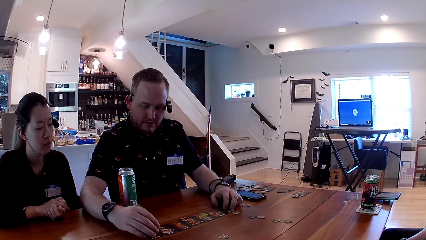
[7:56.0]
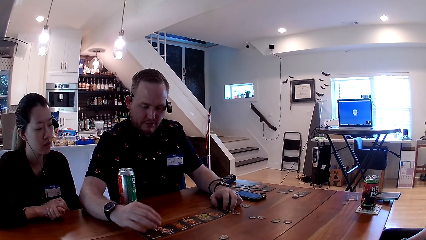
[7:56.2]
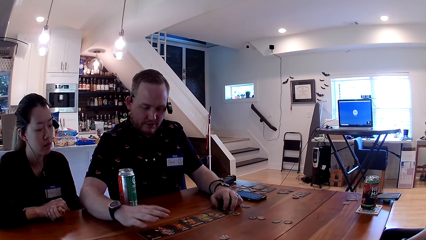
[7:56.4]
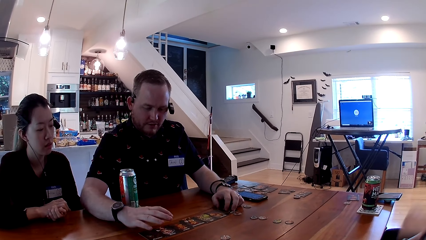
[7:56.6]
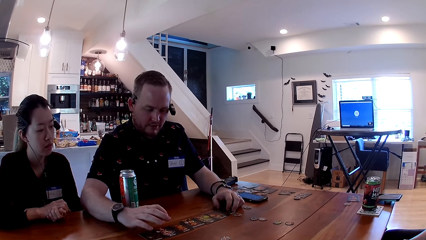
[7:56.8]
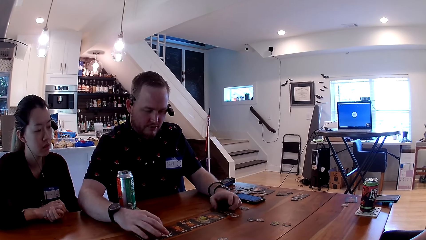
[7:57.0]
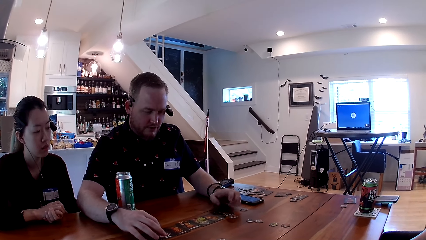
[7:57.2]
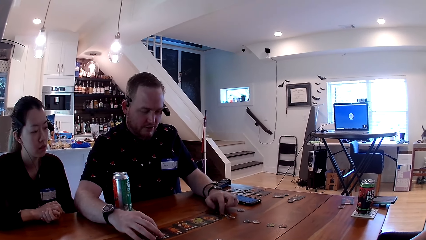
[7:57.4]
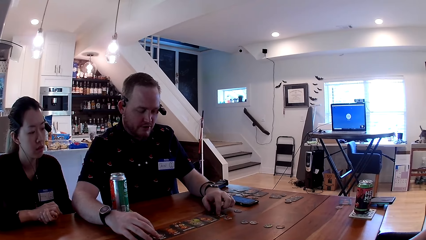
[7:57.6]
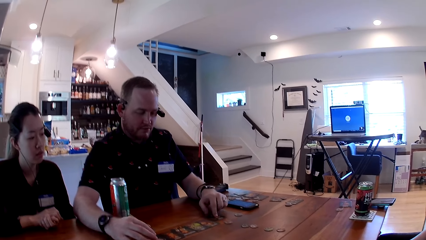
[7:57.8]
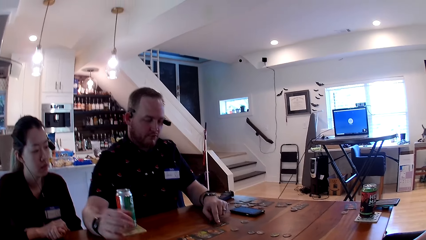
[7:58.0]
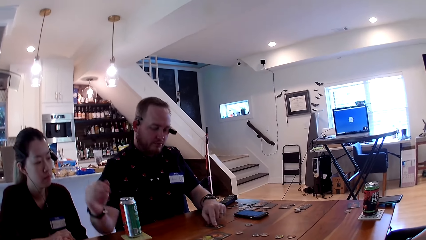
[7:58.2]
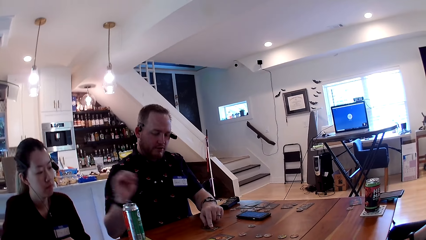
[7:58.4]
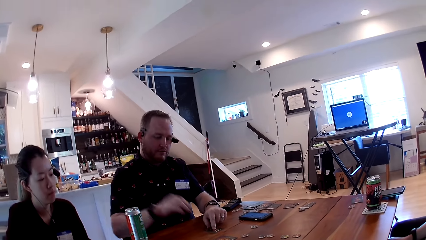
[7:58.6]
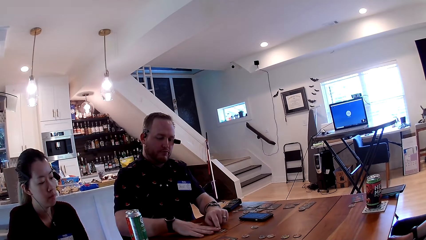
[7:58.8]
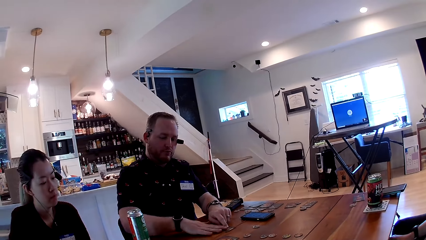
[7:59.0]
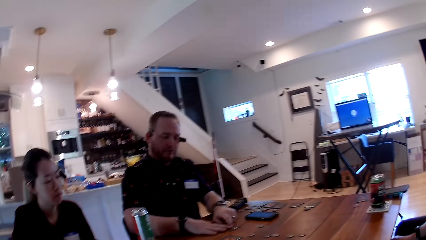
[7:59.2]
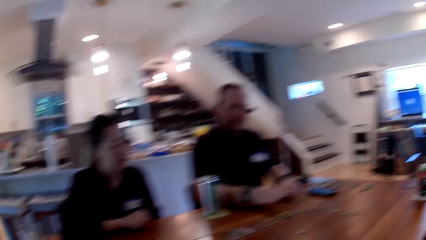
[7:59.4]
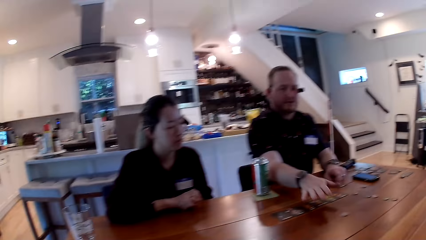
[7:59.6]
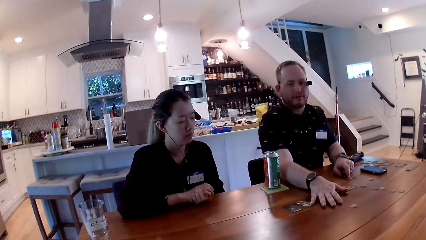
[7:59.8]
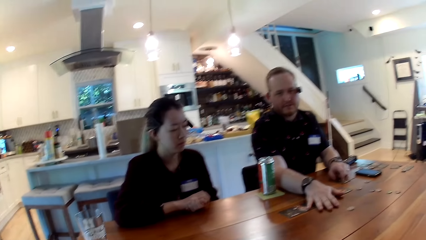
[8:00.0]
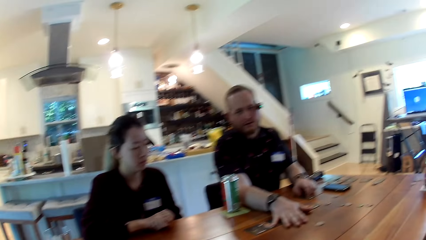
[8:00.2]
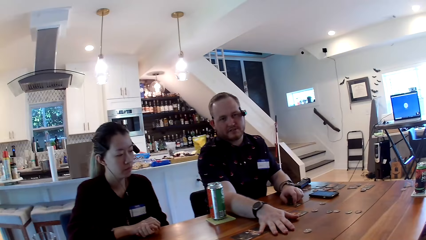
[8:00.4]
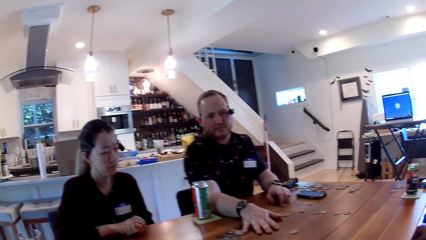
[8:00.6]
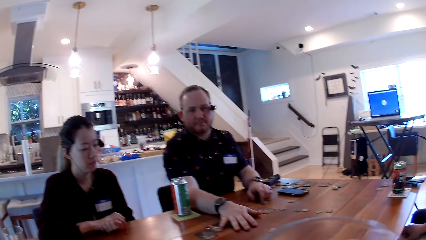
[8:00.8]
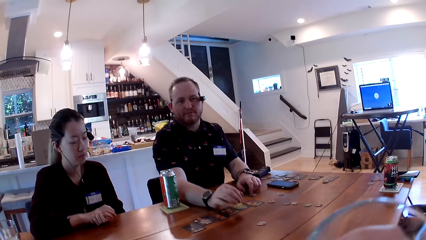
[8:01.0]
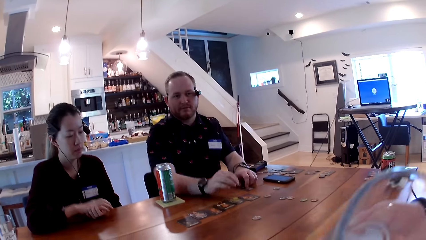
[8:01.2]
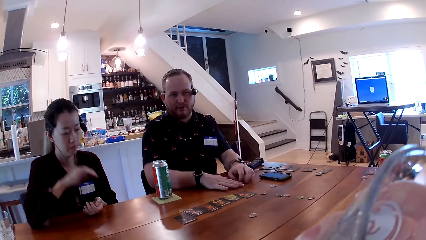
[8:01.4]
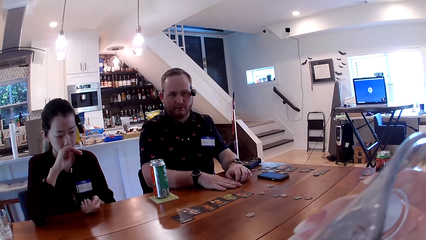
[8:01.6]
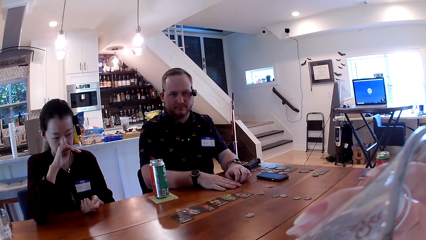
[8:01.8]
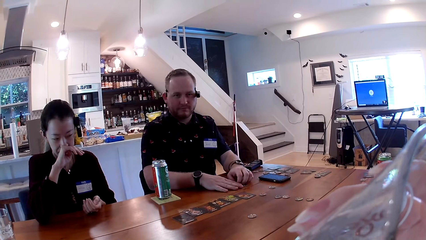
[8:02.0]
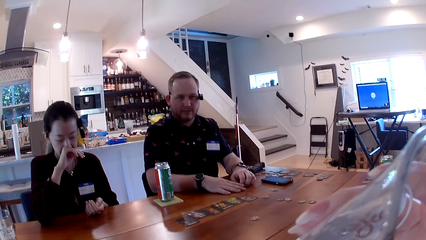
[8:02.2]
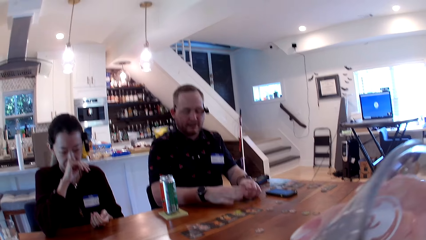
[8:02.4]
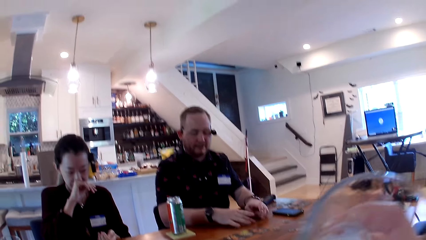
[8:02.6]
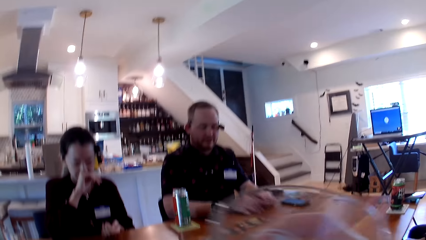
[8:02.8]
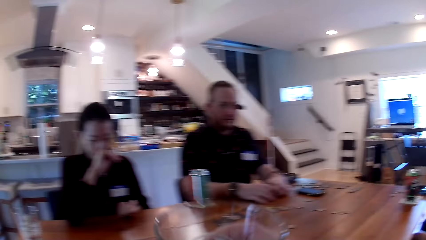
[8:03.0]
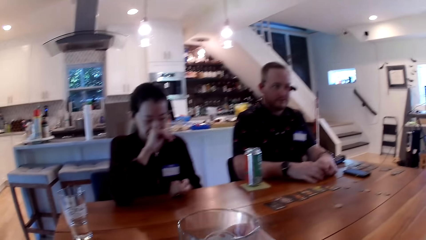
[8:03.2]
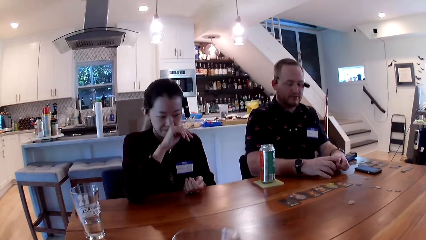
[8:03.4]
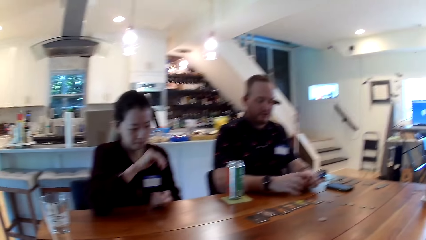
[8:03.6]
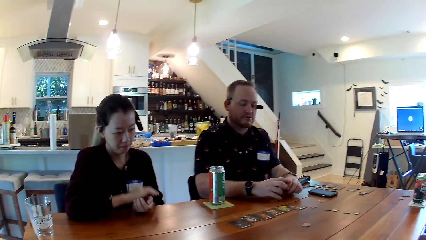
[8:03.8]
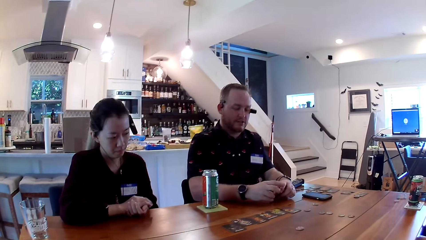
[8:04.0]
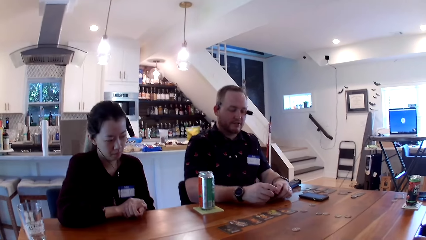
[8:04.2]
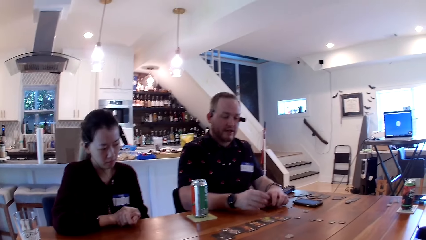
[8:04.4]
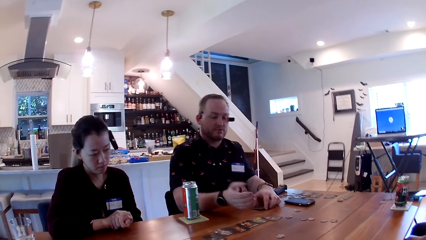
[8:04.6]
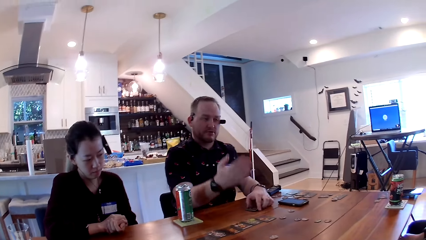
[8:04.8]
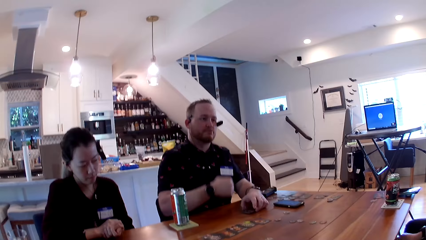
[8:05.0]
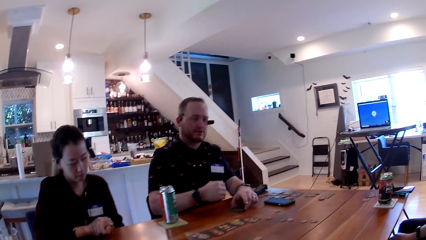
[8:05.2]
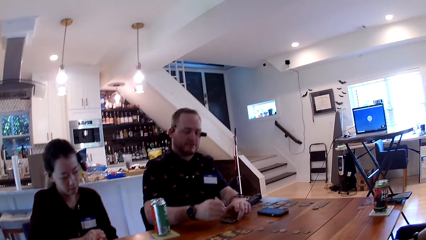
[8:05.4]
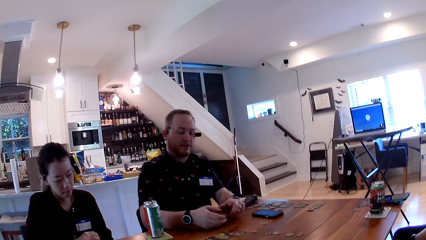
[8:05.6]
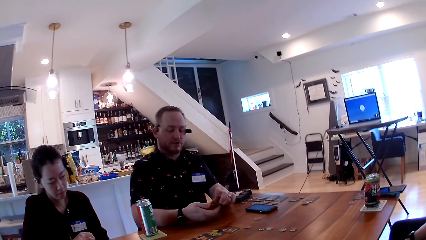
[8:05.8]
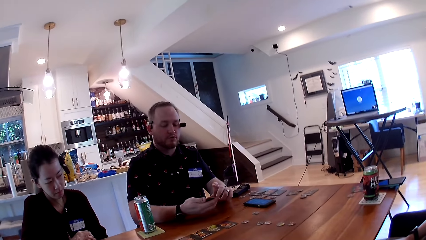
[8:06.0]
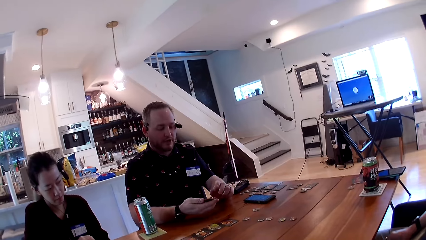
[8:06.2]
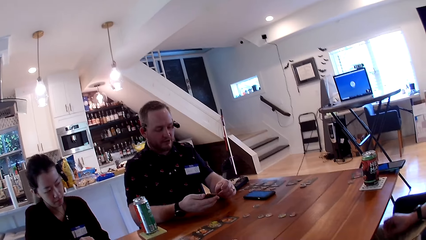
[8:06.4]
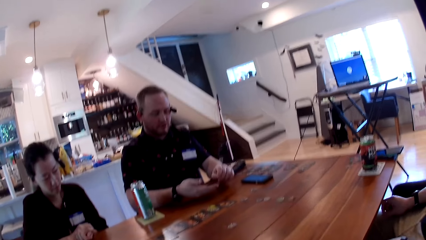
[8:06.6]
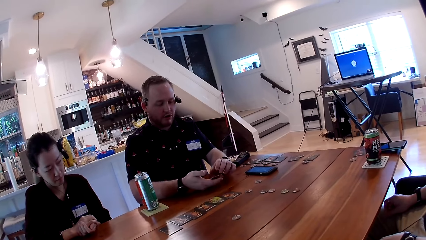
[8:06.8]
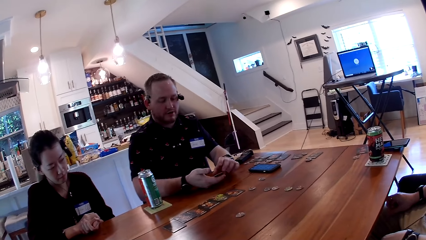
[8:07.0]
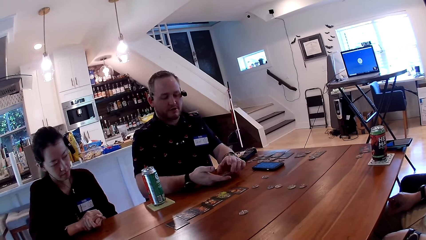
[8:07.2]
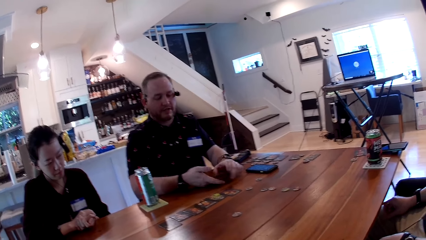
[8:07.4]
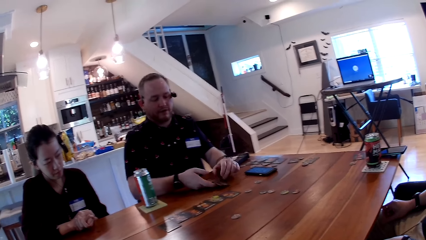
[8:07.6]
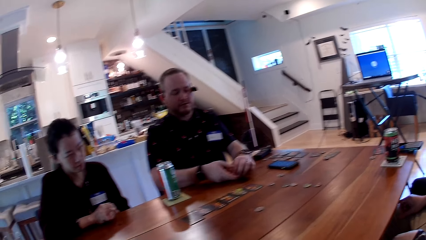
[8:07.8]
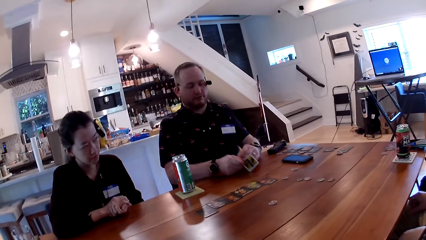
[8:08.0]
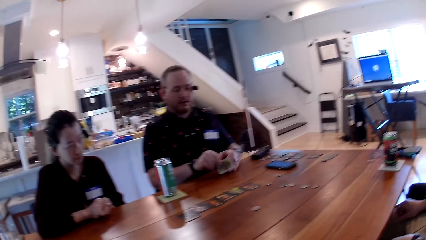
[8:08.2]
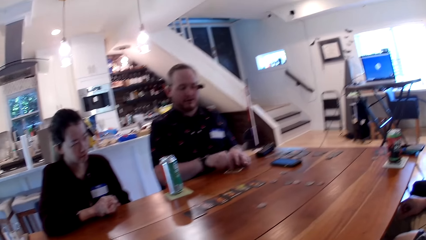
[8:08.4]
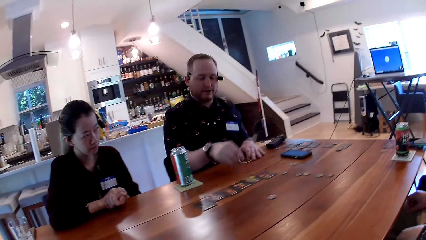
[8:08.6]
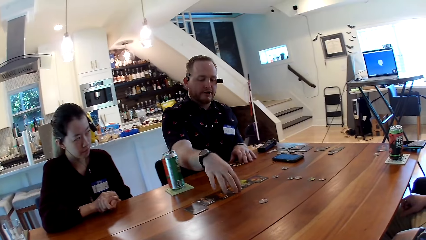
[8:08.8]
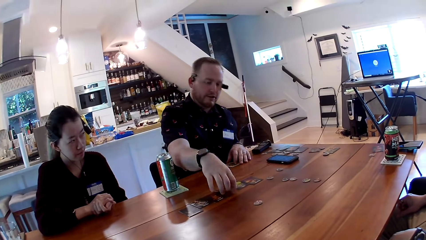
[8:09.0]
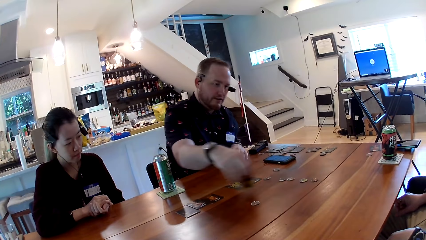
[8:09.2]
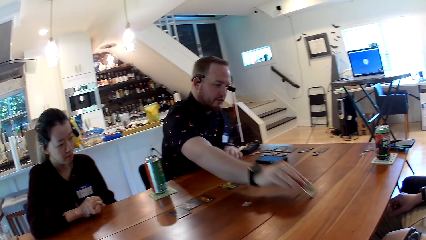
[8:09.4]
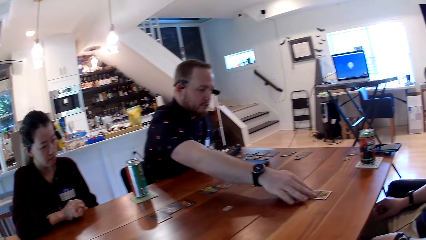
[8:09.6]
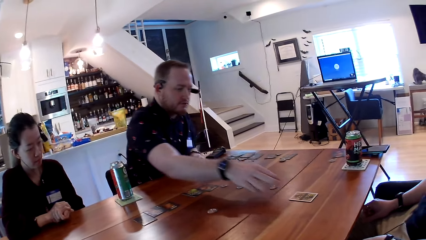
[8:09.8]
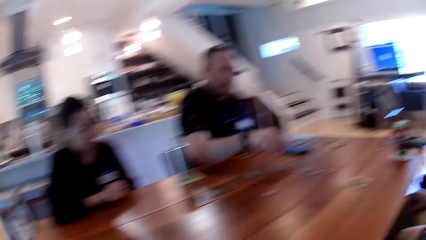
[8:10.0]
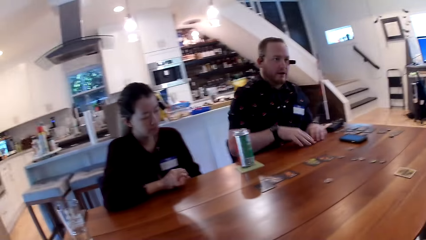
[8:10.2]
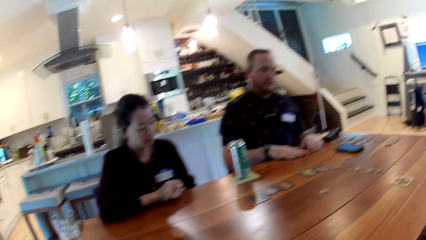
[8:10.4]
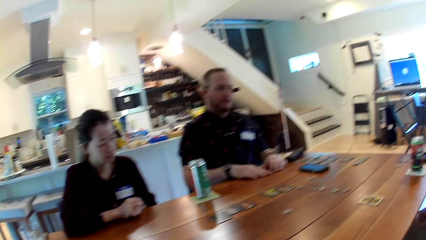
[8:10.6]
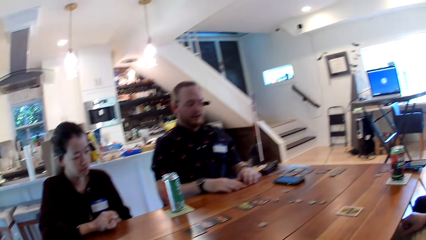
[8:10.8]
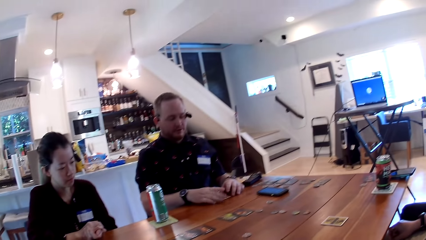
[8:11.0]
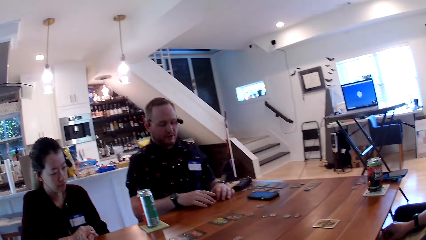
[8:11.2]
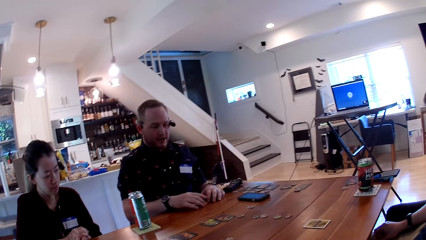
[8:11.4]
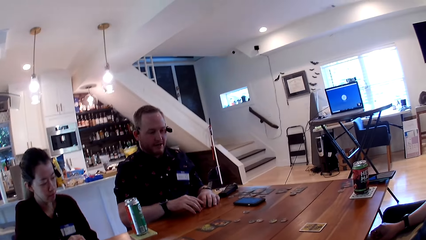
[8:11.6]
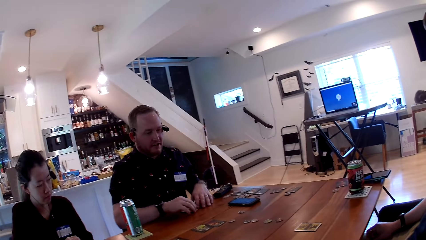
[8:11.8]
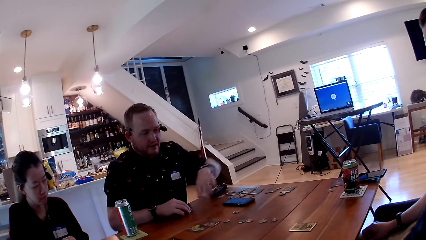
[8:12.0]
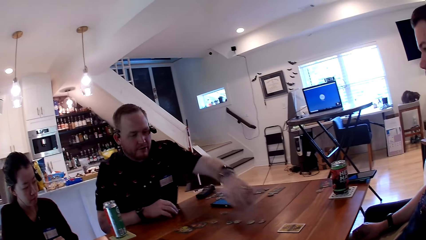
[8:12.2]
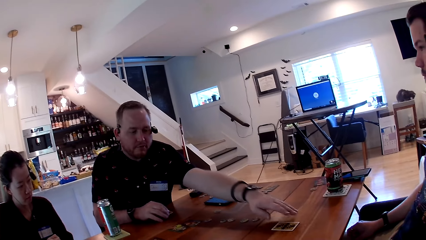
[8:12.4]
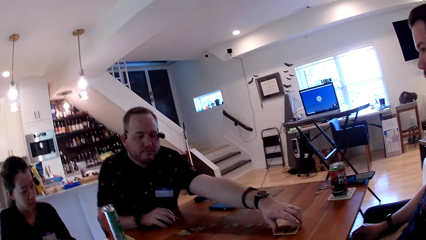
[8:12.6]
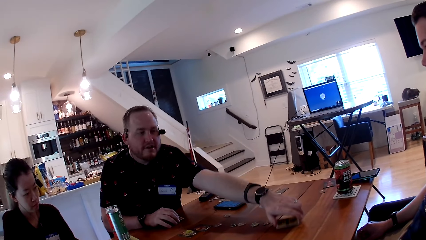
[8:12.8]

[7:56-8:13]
A woman touches her nose with her right hand. The camera wearer drinks water from a glass cup in her right hand. She drops the glass cup on the table with her right hand. A man drops the card in his hands on the table. He moves the card to another man on the table with his right hand.
